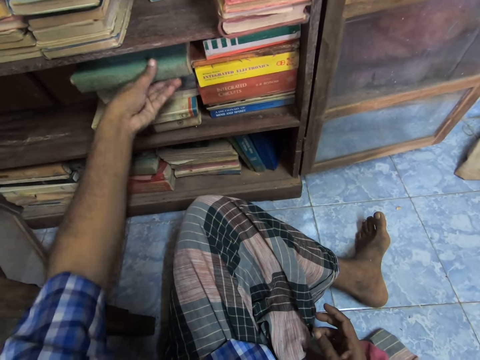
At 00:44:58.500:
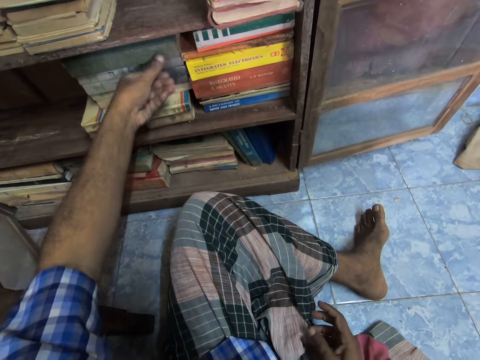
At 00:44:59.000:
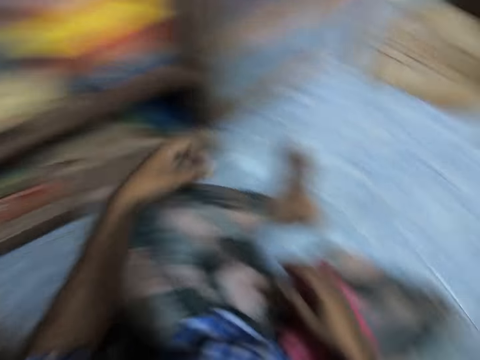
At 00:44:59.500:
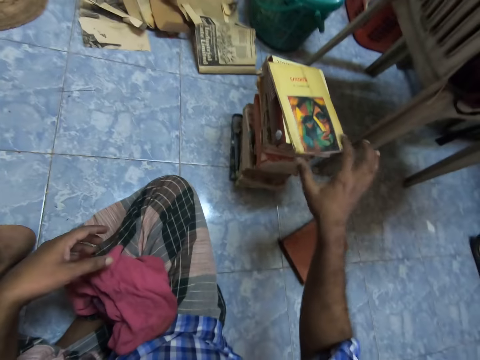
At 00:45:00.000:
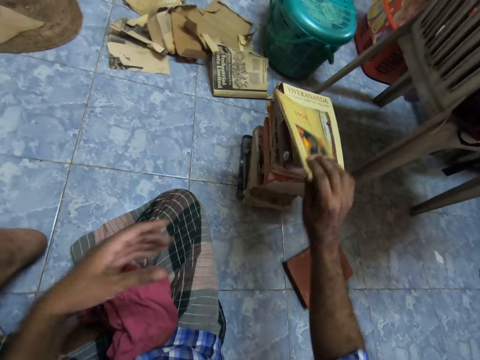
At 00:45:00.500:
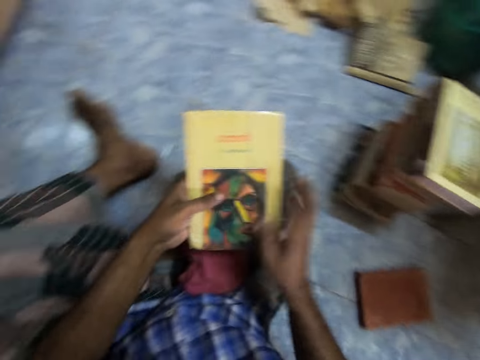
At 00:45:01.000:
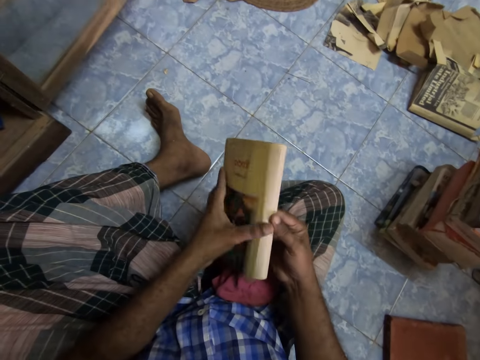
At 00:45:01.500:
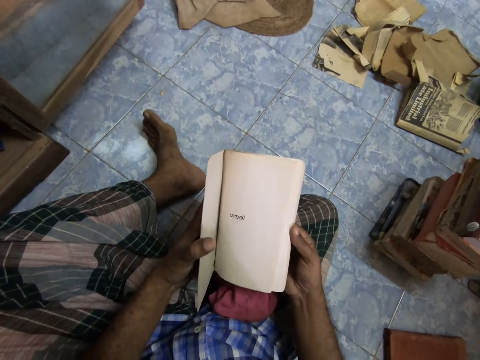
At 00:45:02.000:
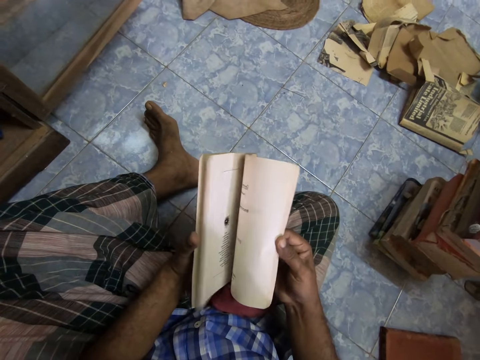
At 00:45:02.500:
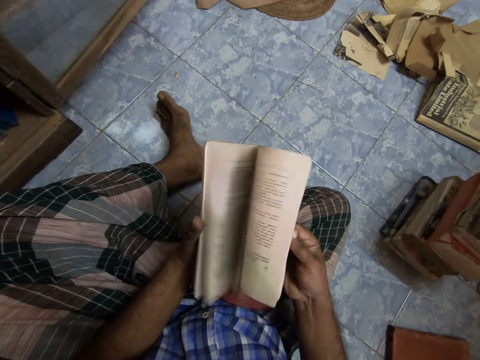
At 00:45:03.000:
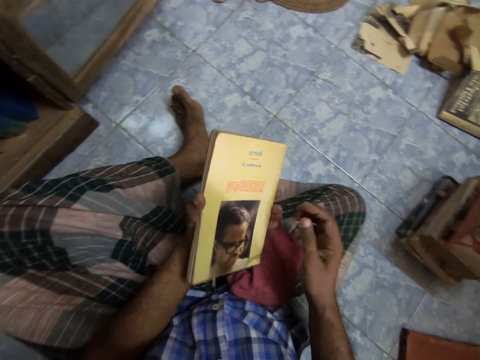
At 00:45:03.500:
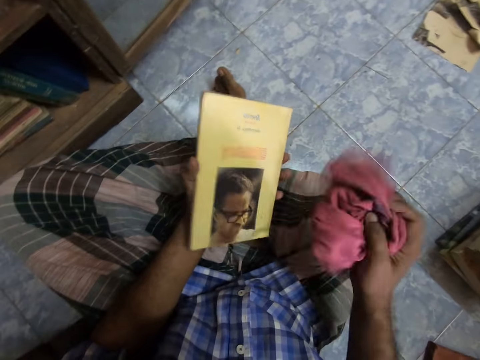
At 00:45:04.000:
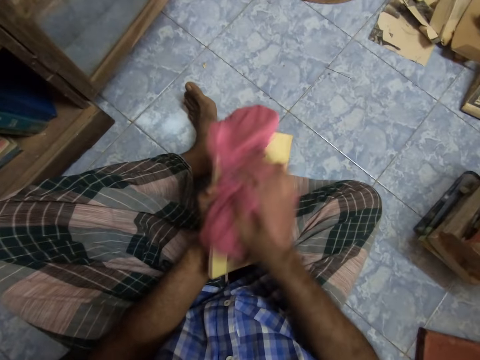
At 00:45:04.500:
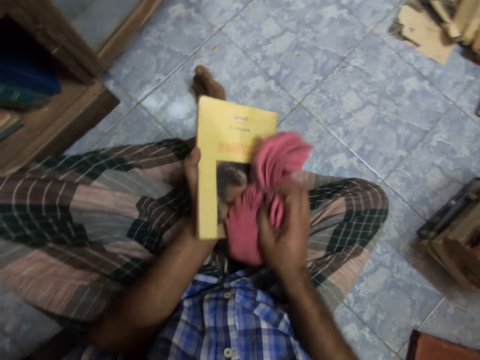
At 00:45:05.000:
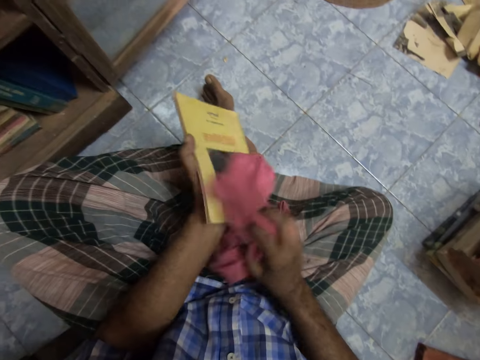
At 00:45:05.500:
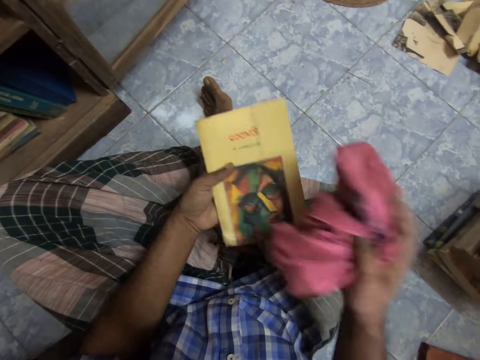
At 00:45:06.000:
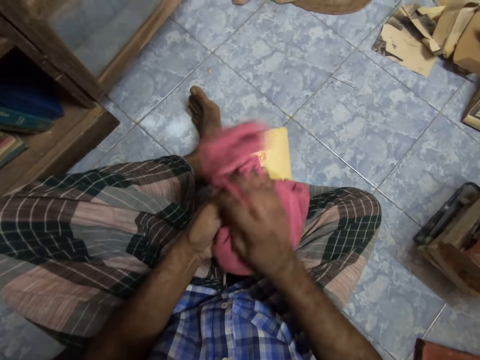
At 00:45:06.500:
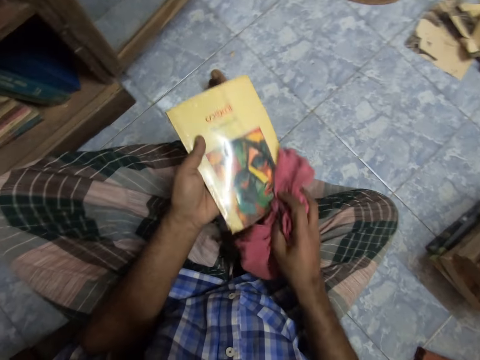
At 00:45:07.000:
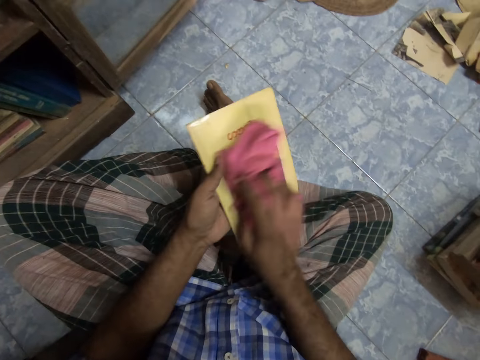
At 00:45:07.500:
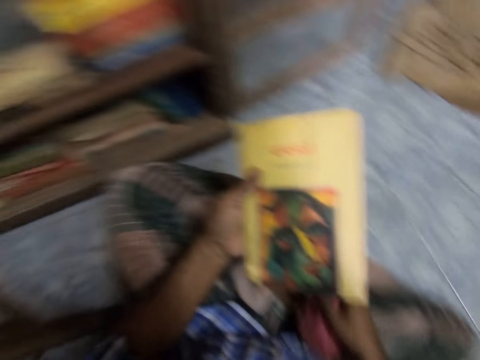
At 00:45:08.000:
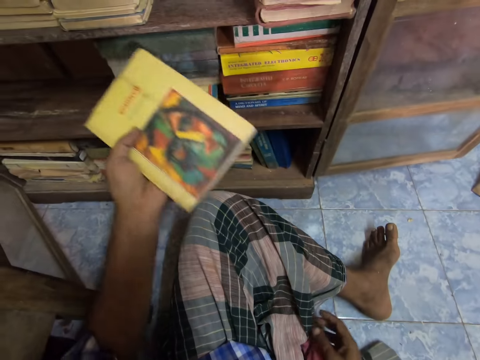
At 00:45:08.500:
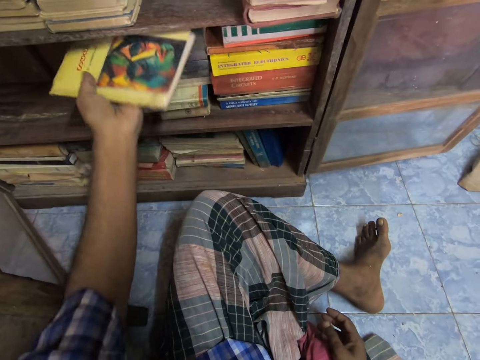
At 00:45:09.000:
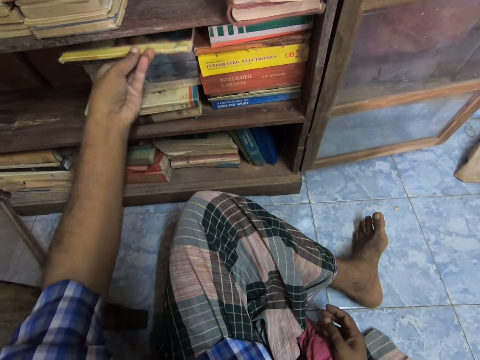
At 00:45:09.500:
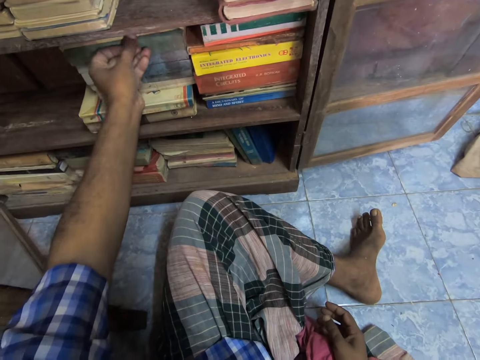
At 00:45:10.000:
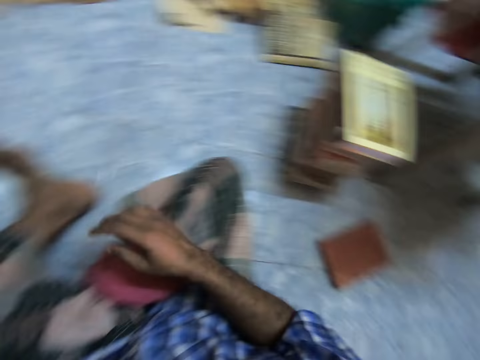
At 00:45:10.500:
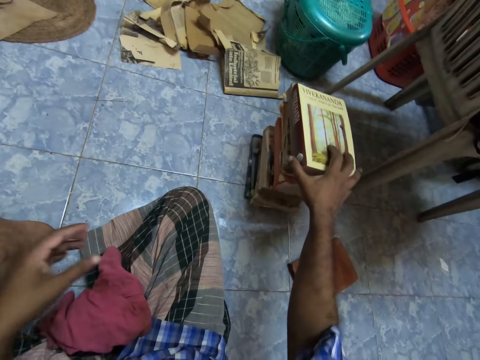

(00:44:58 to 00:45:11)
The camera wearer picks a book. They hold the book. They flip the book pages. They open the book. They pick a cloth and wipe the book. They drop the cloth. They place the book in the shelf.

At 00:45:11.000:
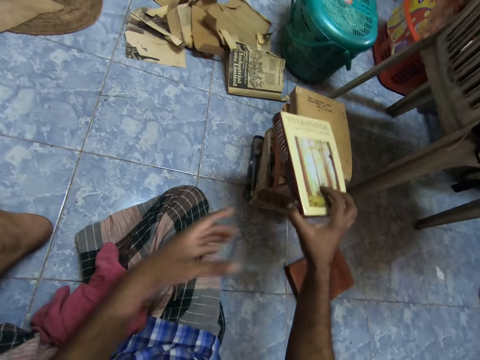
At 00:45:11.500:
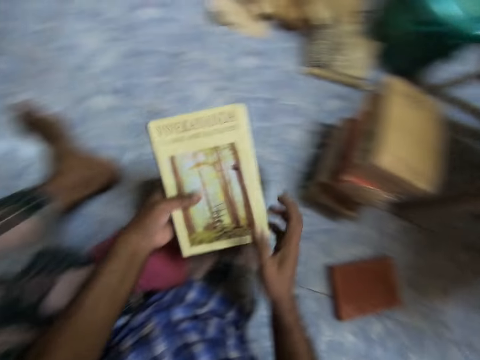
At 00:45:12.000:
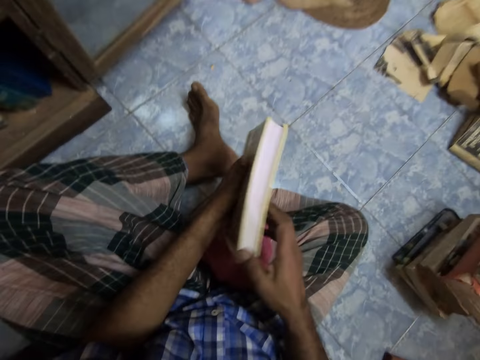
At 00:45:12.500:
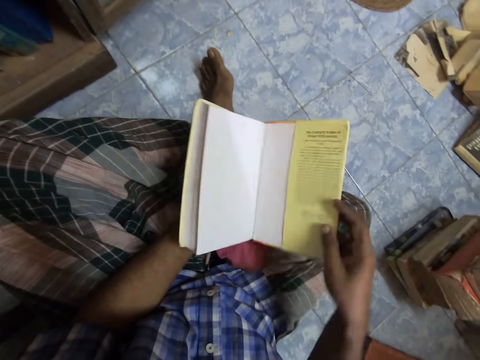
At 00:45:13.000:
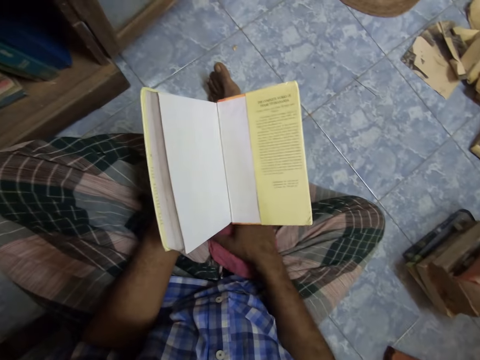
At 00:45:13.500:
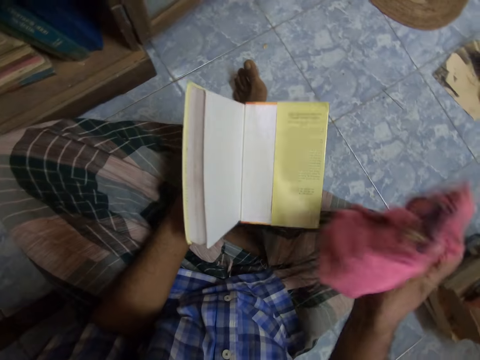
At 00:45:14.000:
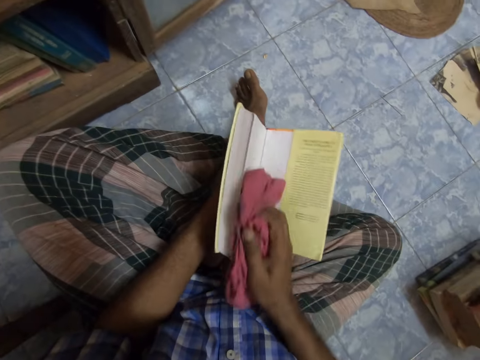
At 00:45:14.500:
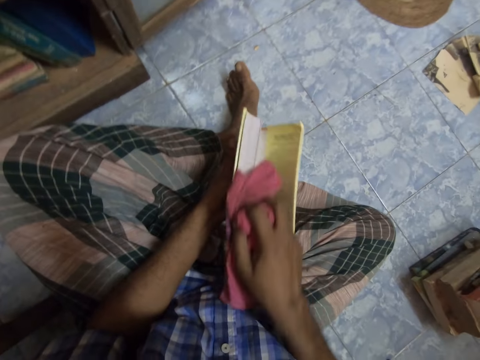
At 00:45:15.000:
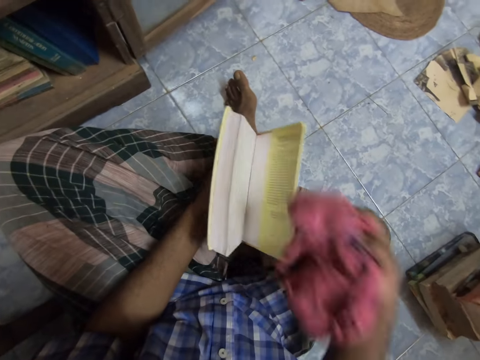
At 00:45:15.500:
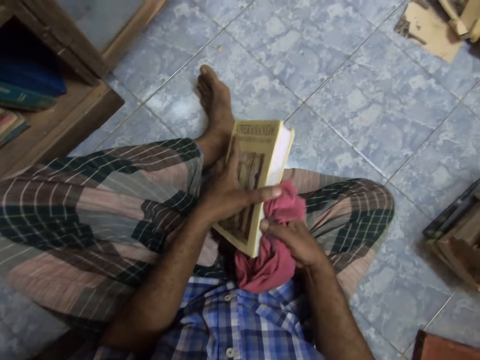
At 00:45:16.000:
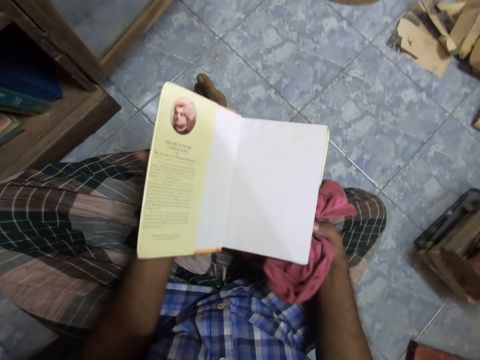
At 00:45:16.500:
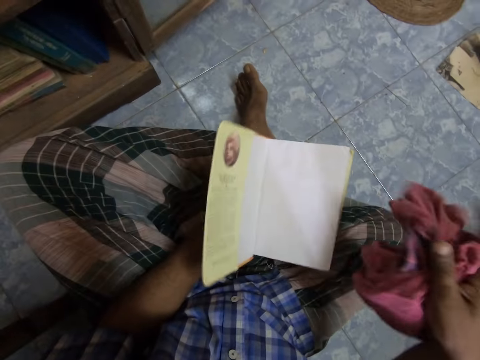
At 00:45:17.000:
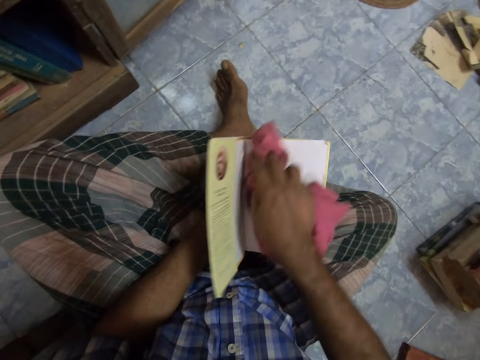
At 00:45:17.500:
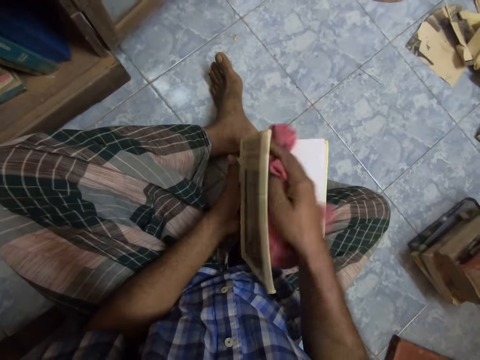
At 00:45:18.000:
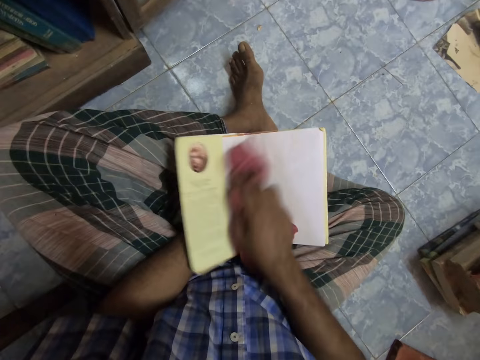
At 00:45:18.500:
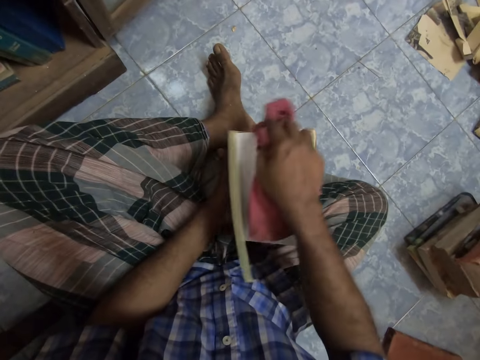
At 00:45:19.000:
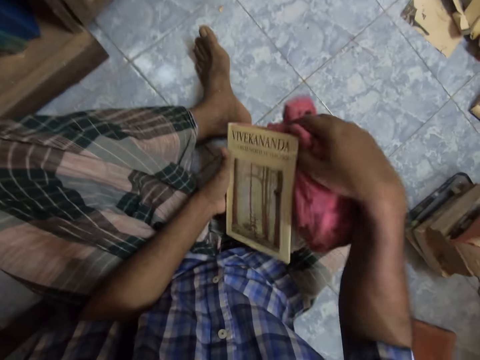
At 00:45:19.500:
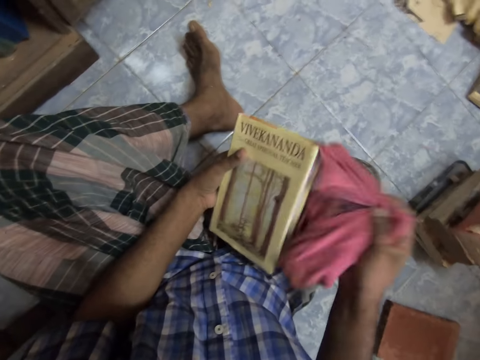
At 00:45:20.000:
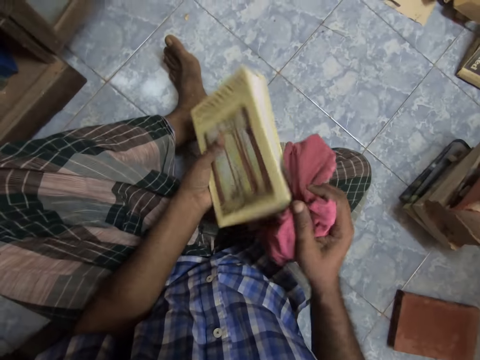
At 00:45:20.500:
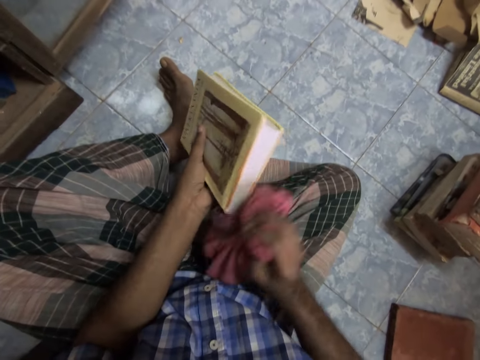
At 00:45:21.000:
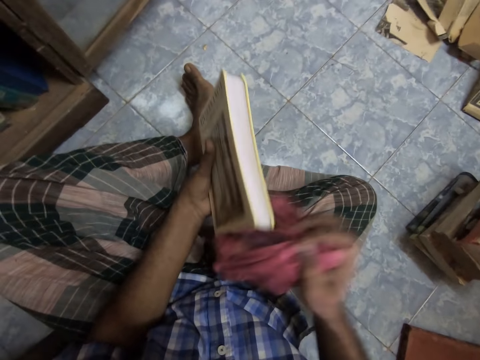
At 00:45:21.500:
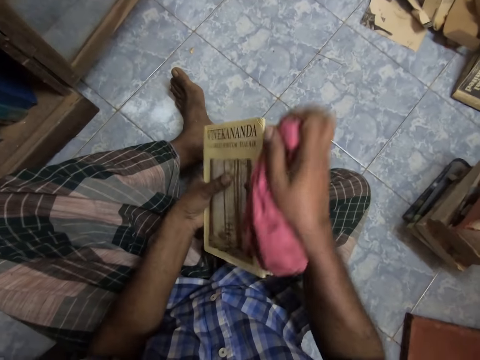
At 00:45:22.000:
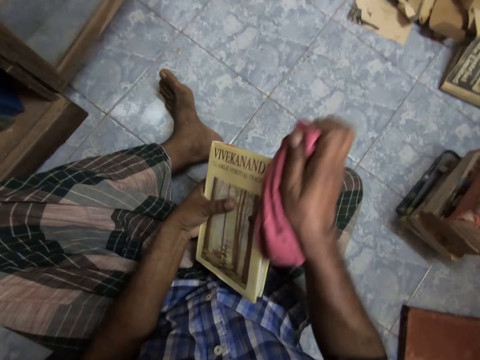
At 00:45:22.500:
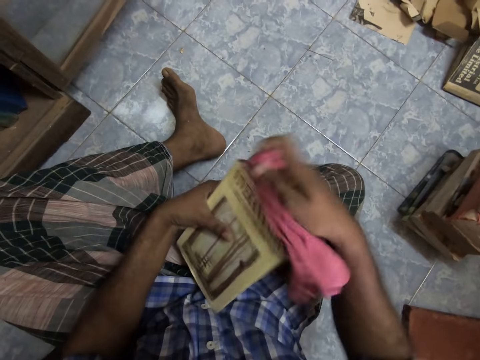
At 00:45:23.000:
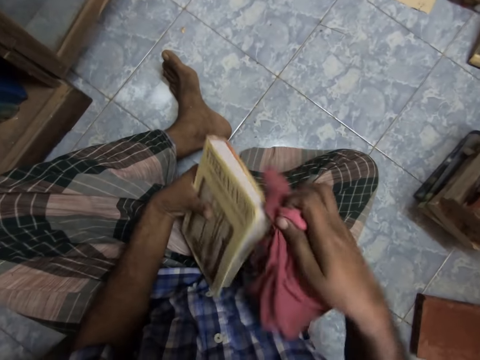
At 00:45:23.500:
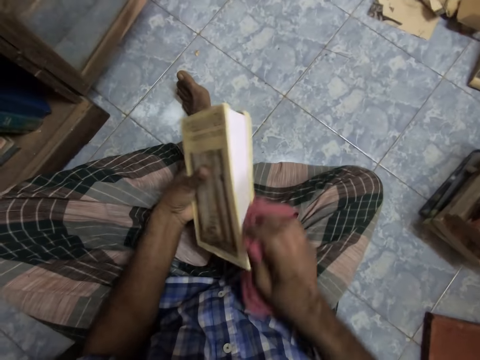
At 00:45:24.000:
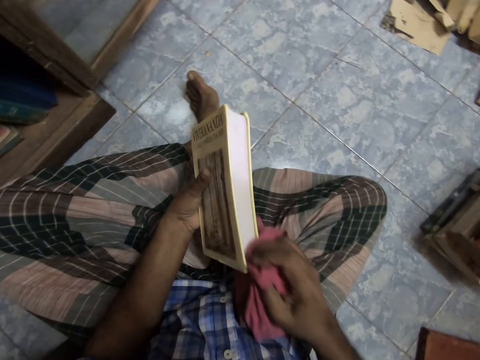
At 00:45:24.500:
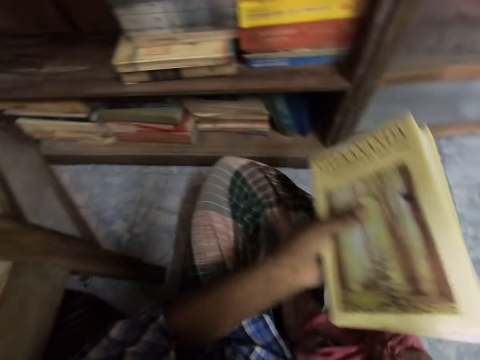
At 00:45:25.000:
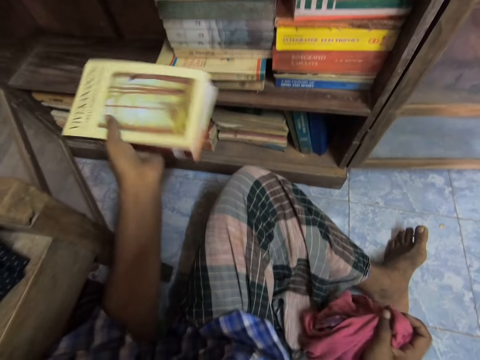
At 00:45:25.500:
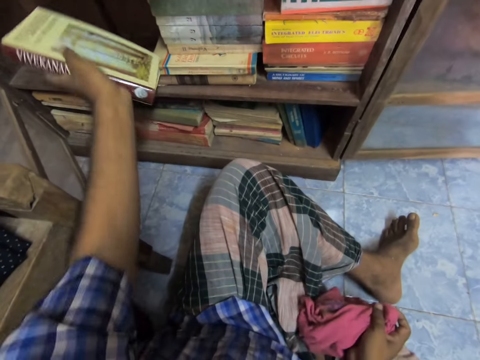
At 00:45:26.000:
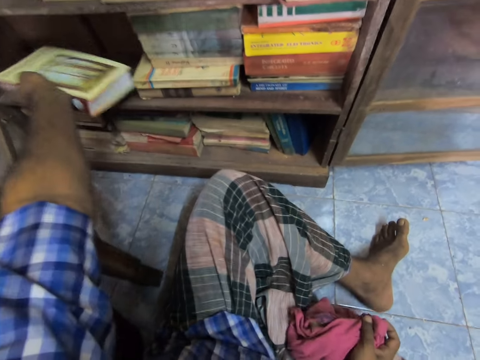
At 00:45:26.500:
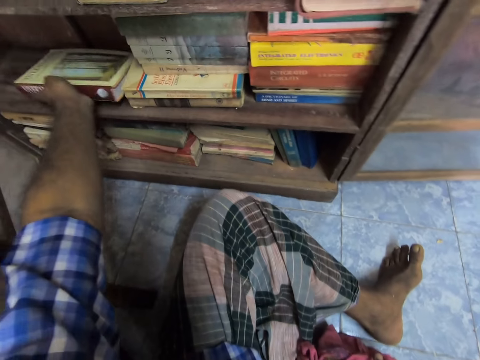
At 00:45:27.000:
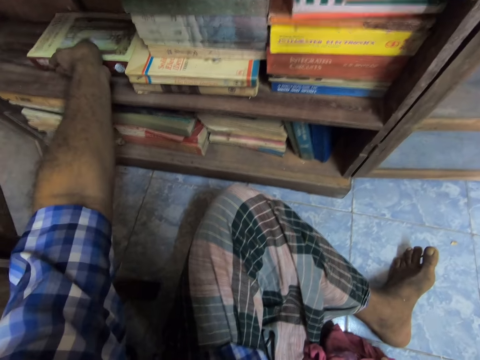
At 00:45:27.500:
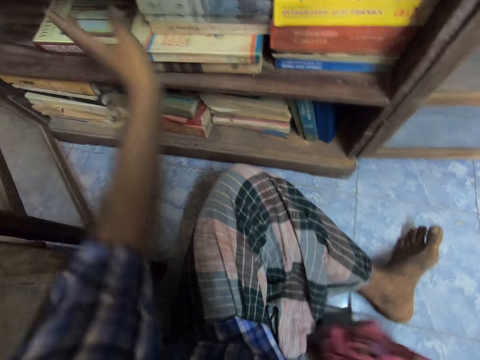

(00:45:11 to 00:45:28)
The camera wearer picks a book. They hold the book. They open the book. They pick a cloth and wipe the book. They open the book. They flip the page. They wipe the book with the cloth. They put the book in the shelf.
